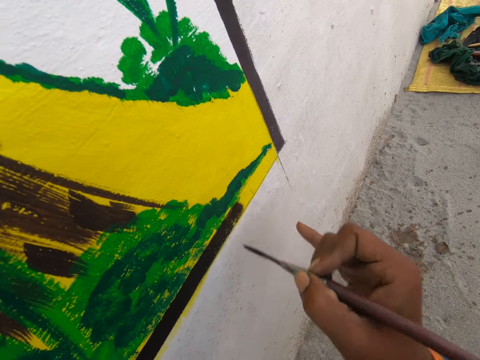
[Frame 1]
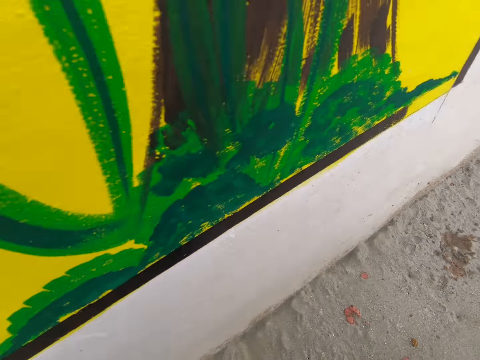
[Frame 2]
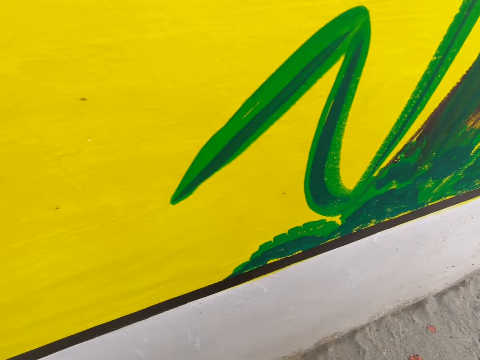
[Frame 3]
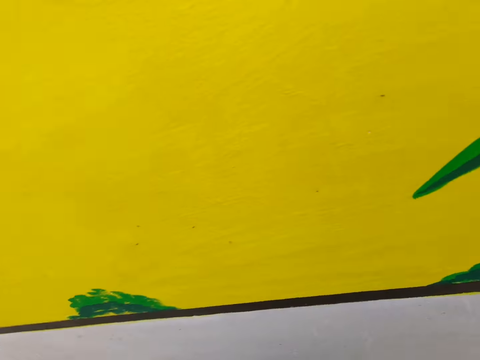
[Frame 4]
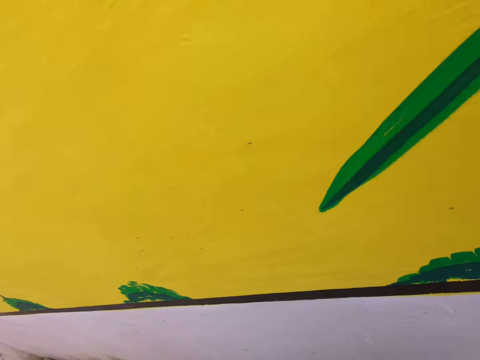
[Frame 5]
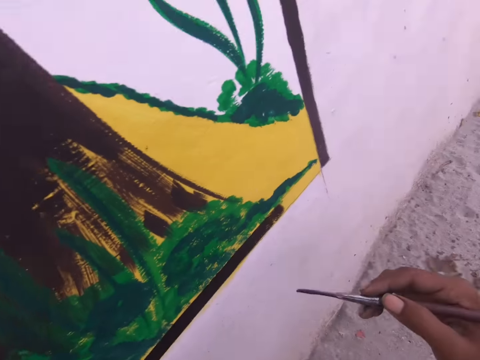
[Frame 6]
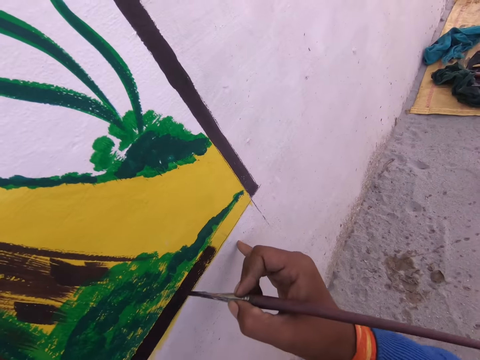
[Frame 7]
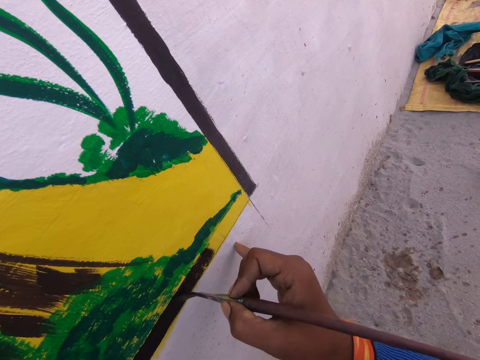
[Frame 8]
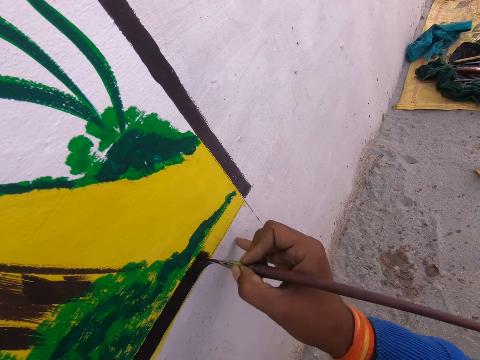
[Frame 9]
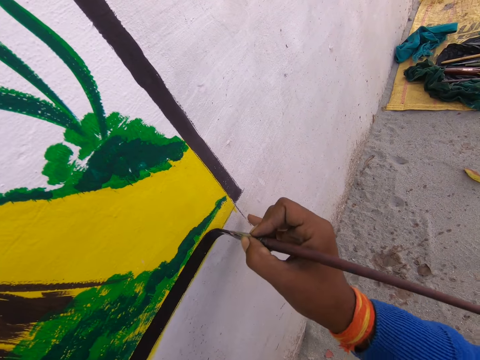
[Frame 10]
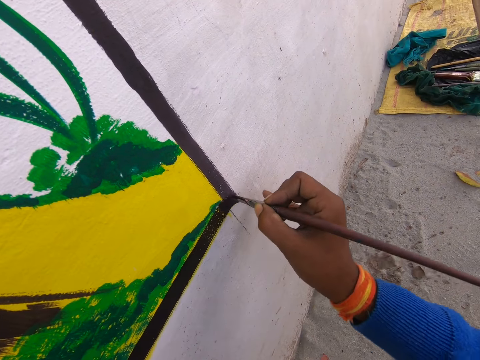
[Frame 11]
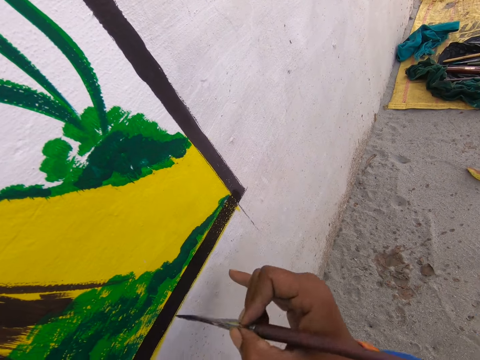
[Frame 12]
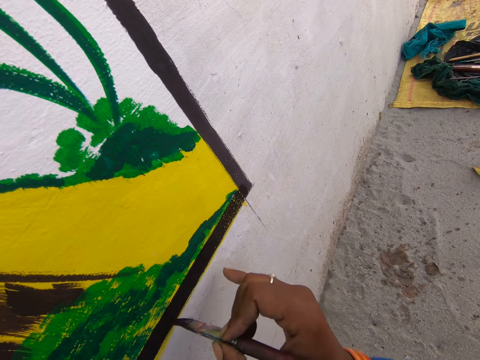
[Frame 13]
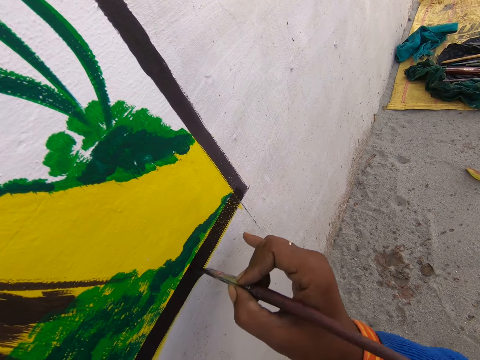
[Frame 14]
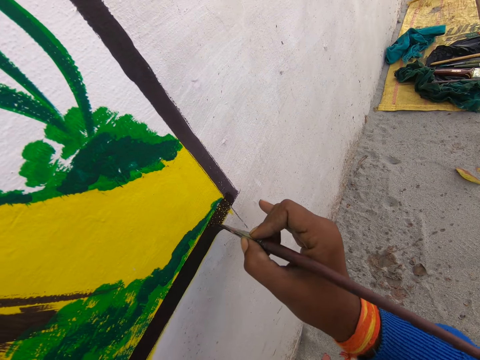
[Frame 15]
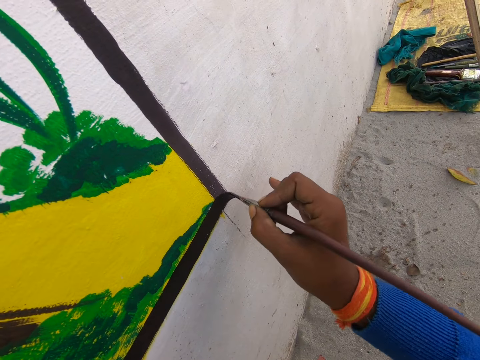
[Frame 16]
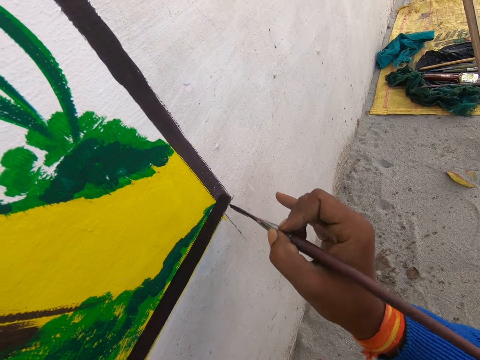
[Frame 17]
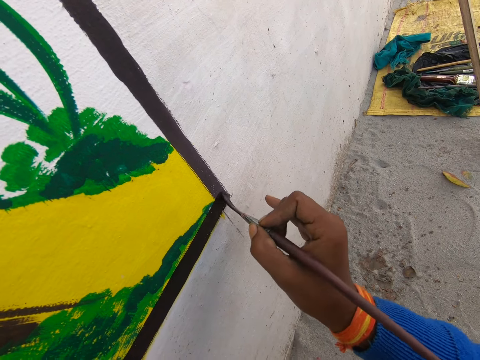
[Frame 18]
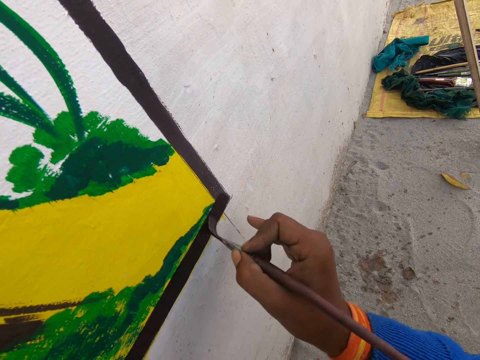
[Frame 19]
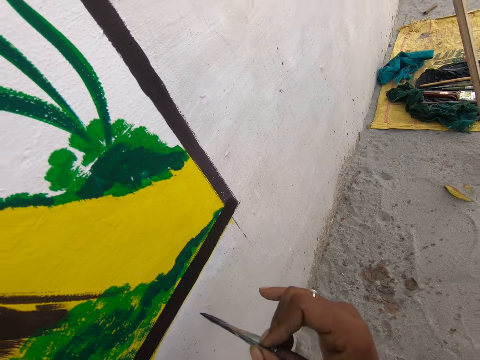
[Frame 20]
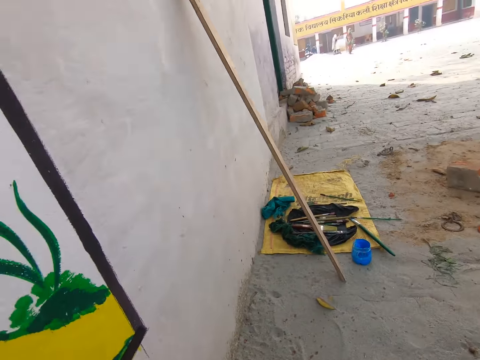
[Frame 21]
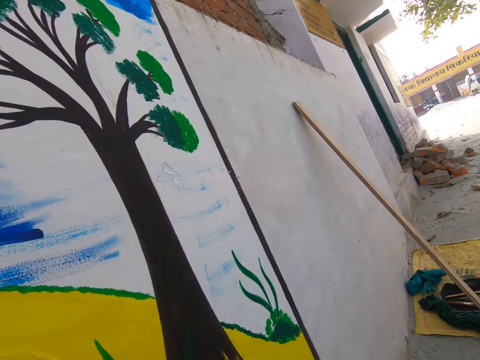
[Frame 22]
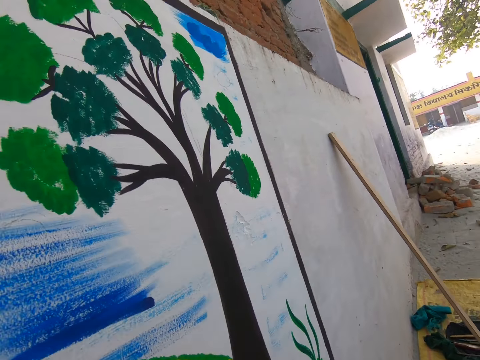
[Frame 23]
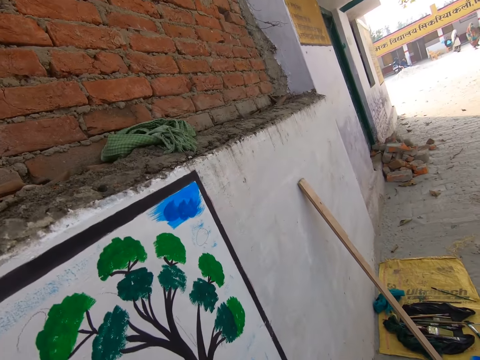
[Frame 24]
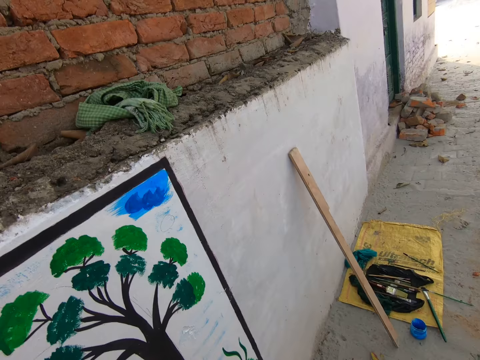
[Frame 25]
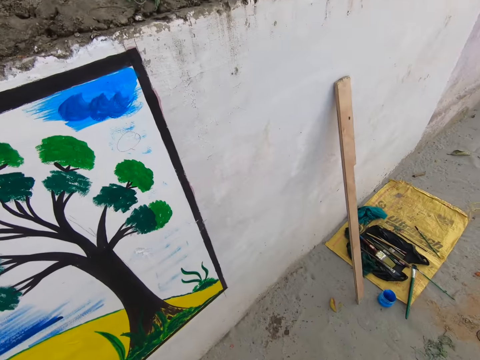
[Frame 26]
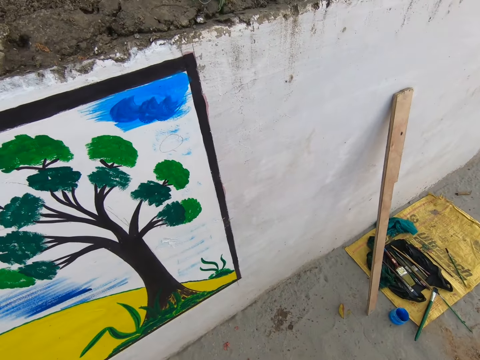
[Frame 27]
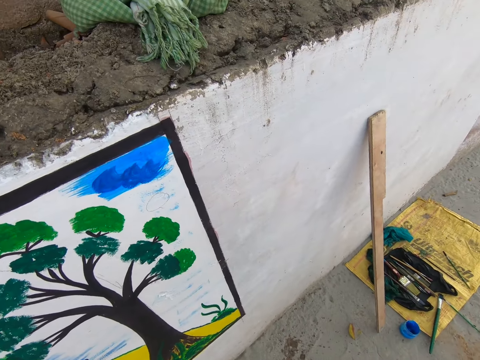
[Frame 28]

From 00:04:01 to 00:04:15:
The camera wearer moves the paint brush towards him. He stares at the wall. He moves his hand towards the wall. He paints the wall with the paint brush. He moves the paint brush towards him. He stands up. He stares at the wall.

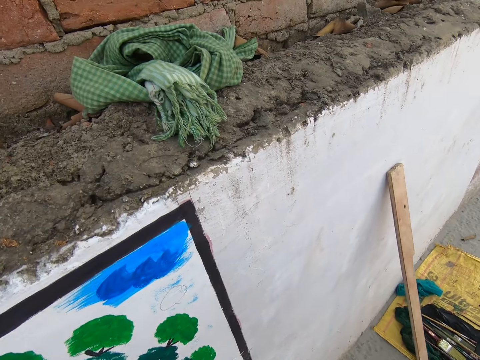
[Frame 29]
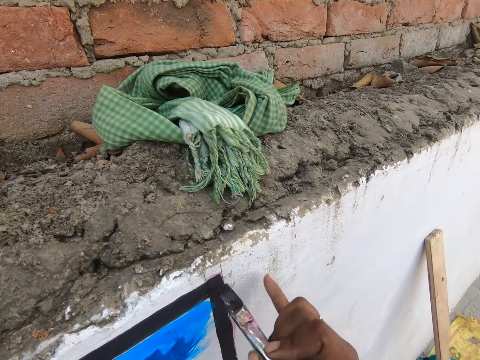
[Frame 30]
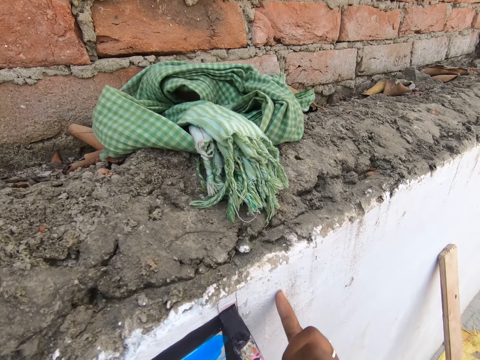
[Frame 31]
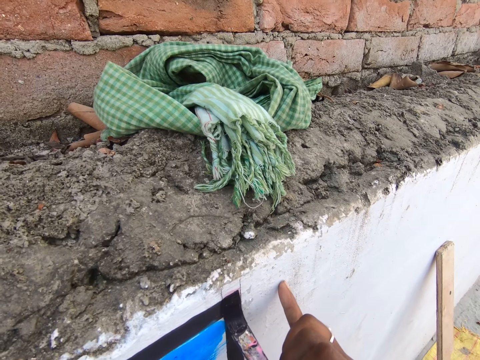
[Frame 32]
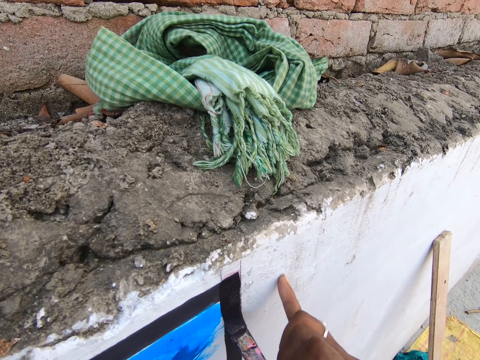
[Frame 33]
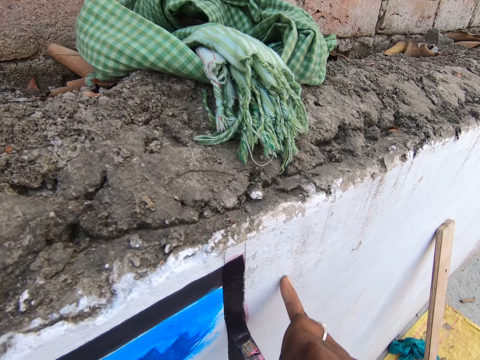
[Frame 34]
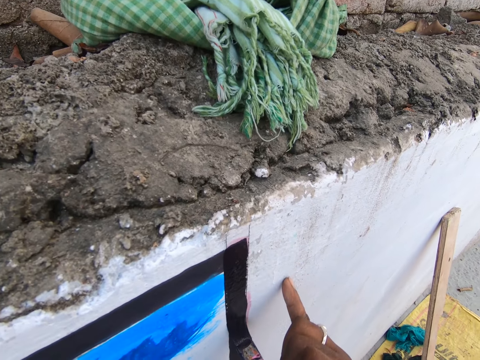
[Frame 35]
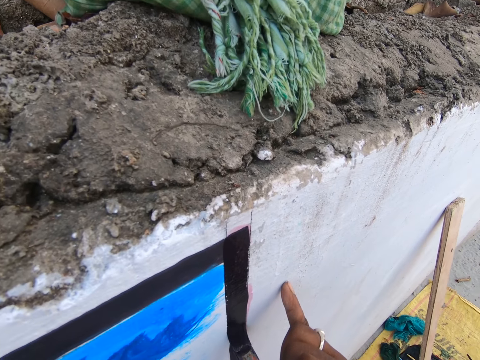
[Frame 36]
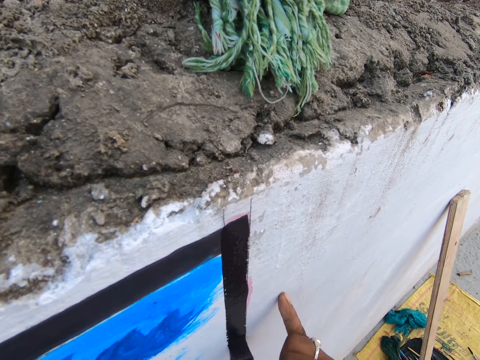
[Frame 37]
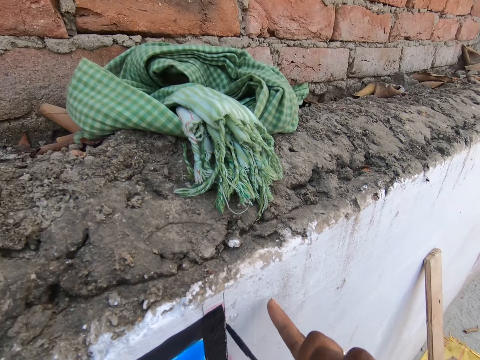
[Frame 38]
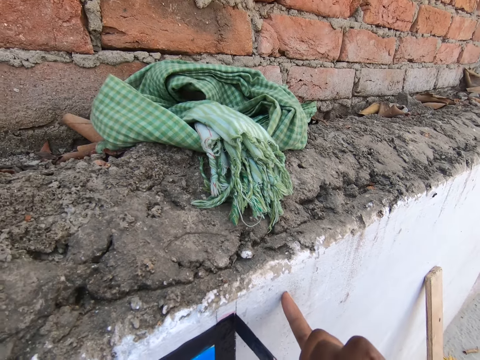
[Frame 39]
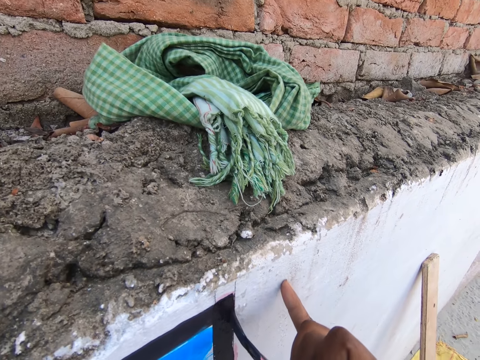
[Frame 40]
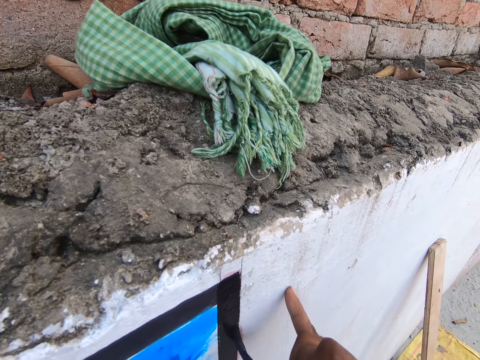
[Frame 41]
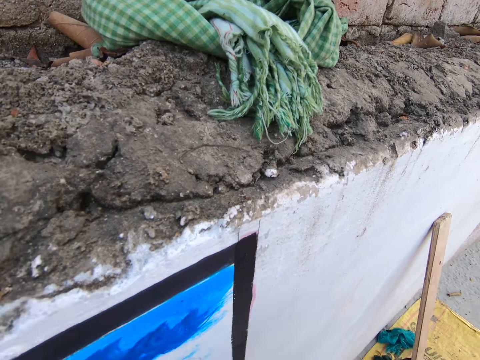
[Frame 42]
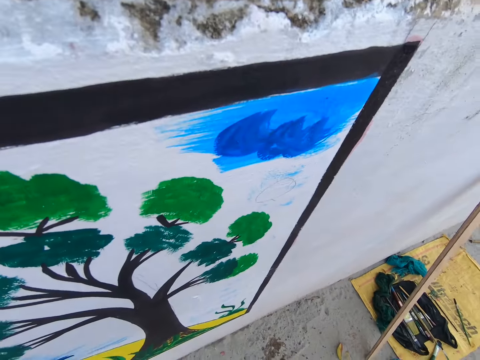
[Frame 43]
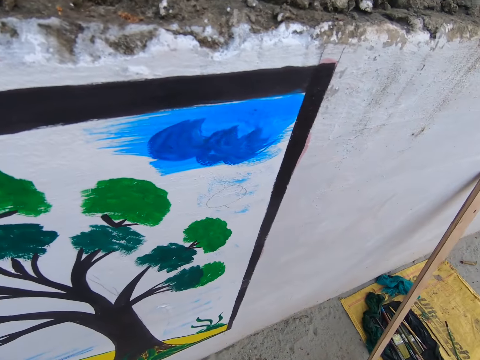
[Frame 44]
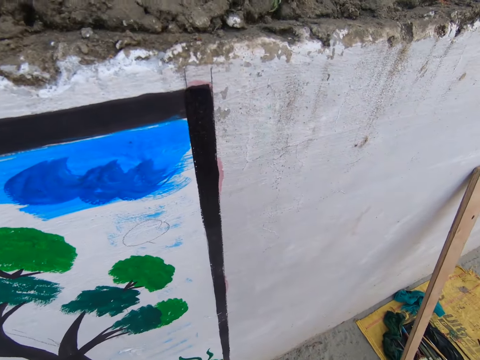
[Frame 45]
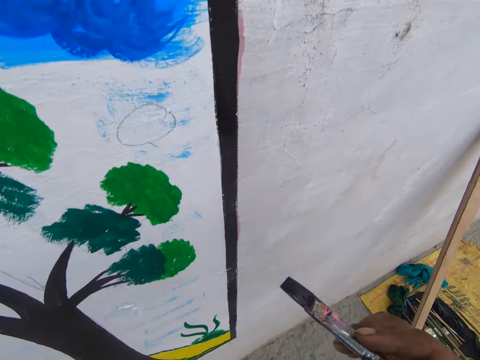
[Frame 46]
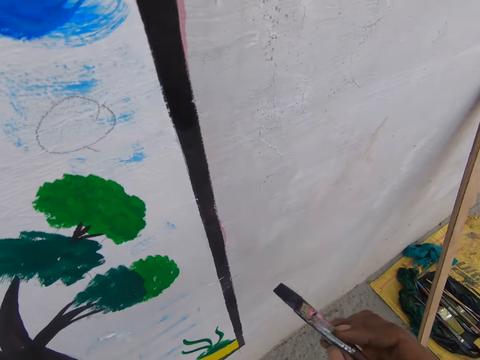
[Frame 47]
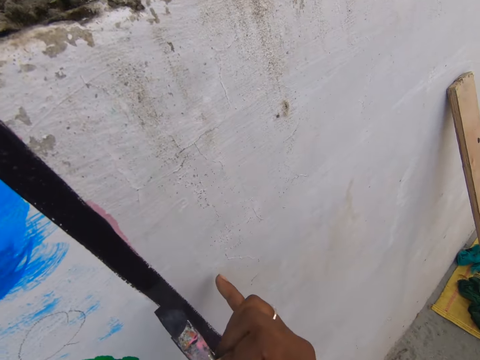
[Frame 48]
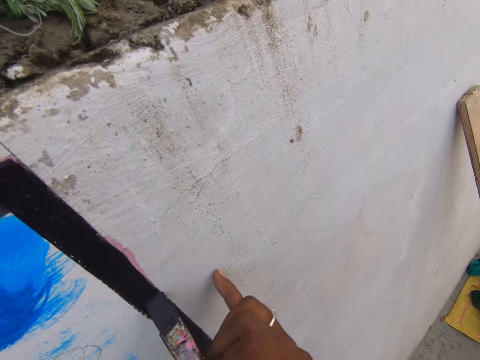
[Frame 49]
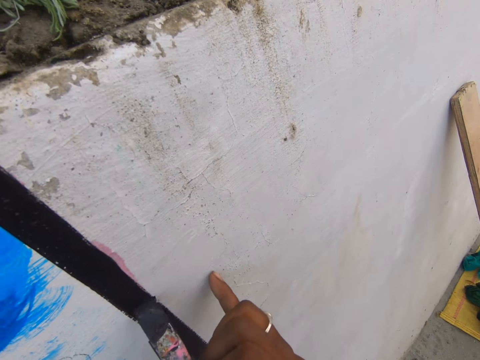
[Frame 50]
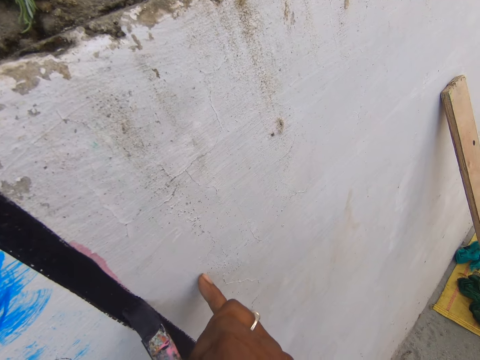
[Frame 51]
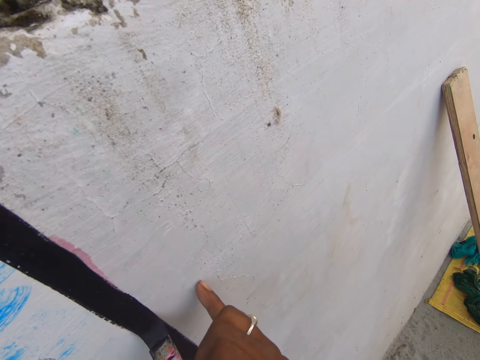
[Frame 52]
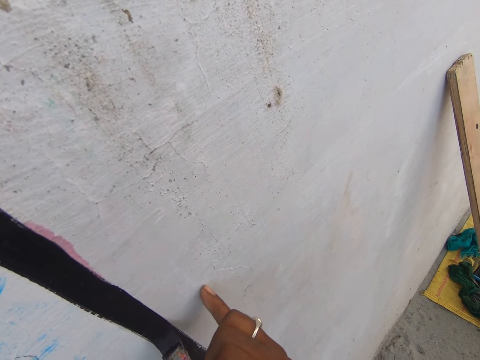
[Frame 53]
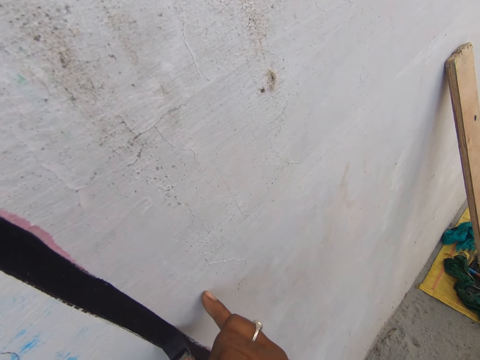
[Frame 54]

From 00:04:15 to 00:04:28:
The camera wearer moves his hand towards the wall. He paints the wall with the paint brush. He moves the paint brush towards him. He stares at the wall. He moves his hand towards the wall. He stares at the wall. He moves his hand forward. He paints the wall with the paint brush.
